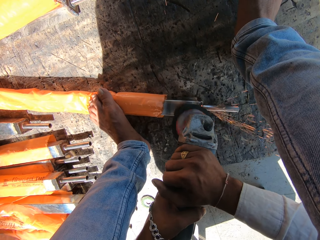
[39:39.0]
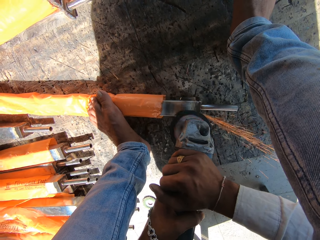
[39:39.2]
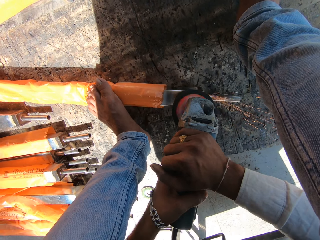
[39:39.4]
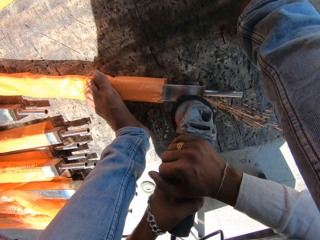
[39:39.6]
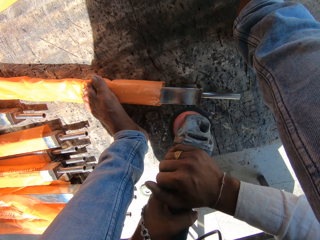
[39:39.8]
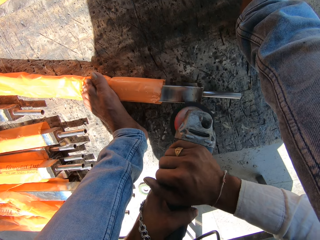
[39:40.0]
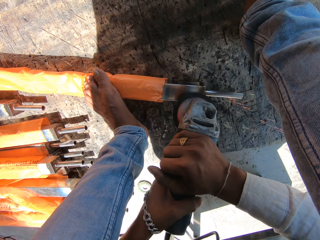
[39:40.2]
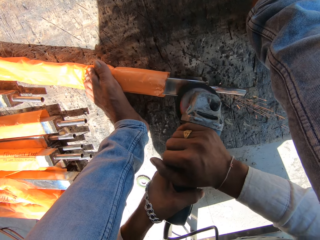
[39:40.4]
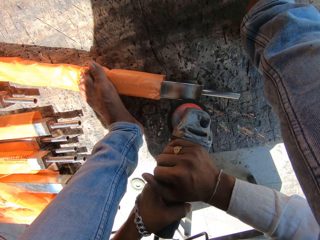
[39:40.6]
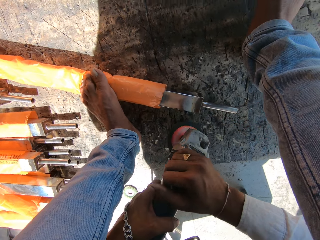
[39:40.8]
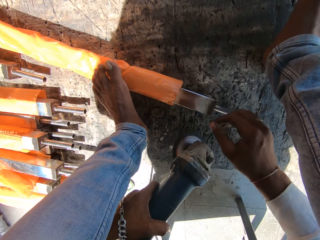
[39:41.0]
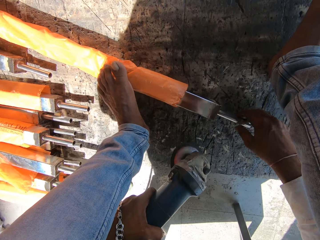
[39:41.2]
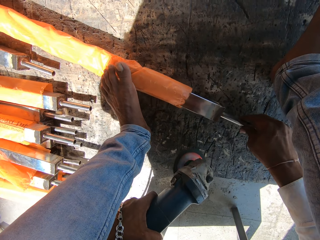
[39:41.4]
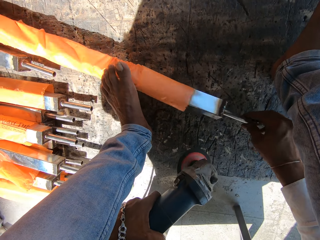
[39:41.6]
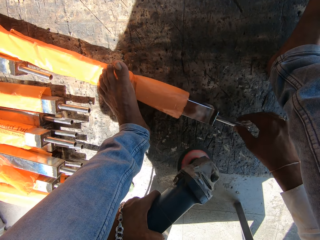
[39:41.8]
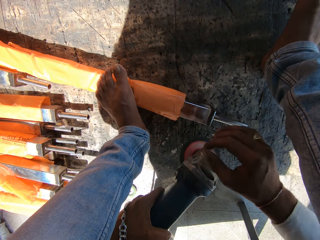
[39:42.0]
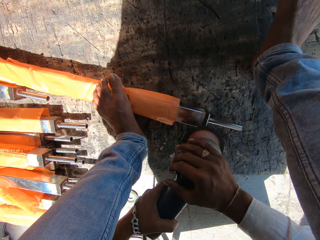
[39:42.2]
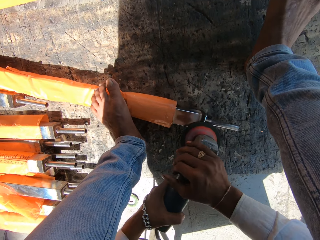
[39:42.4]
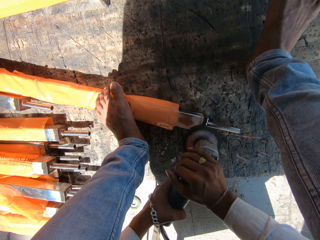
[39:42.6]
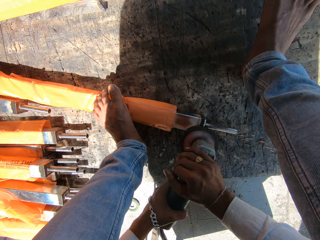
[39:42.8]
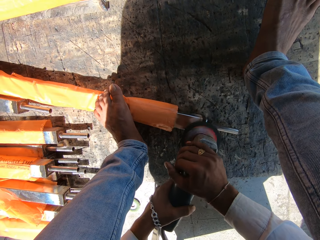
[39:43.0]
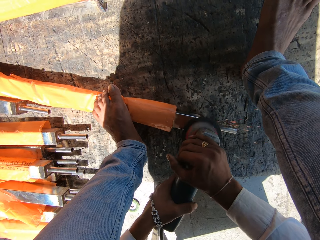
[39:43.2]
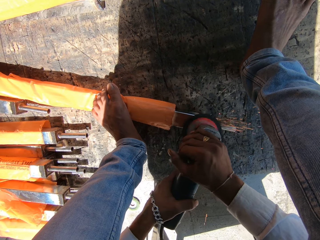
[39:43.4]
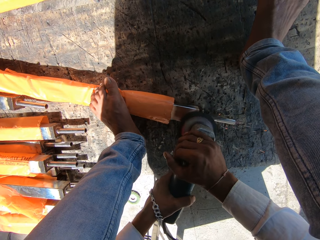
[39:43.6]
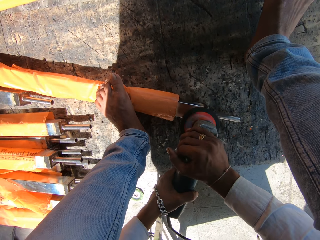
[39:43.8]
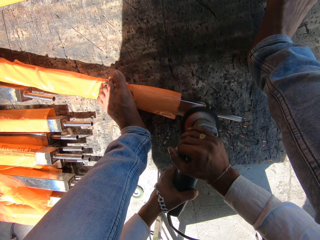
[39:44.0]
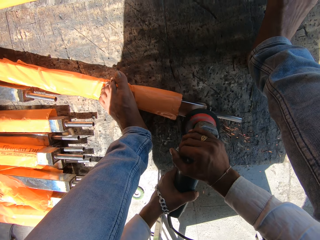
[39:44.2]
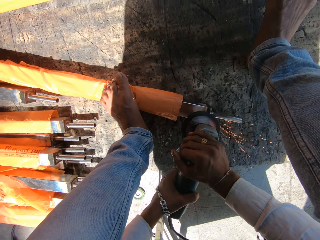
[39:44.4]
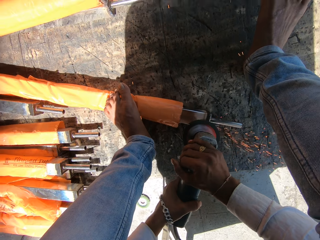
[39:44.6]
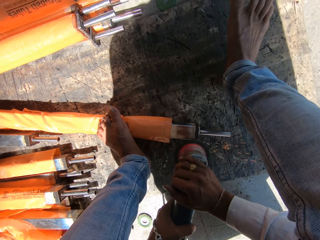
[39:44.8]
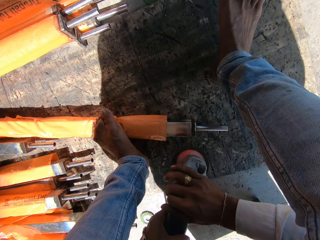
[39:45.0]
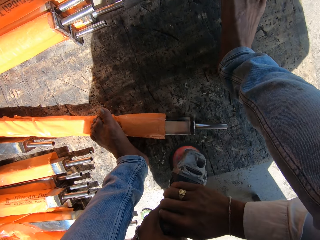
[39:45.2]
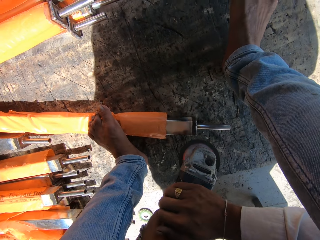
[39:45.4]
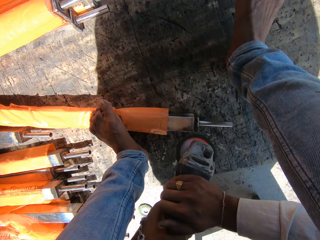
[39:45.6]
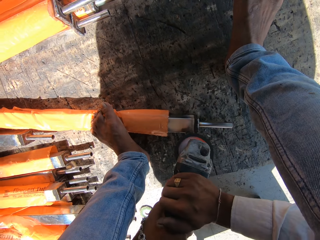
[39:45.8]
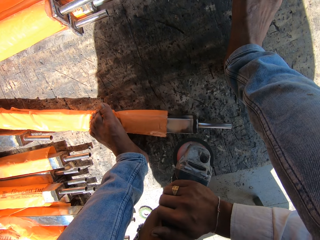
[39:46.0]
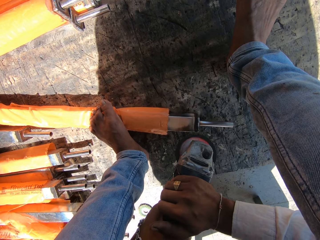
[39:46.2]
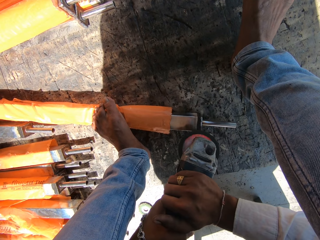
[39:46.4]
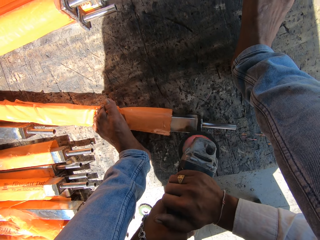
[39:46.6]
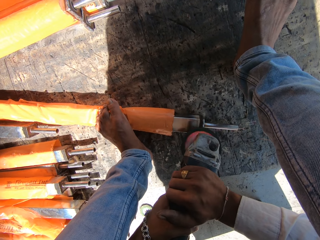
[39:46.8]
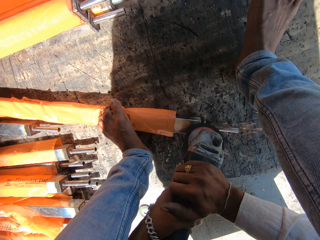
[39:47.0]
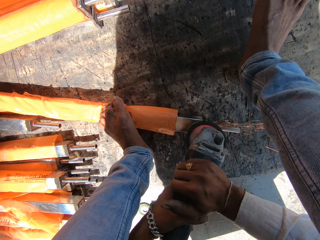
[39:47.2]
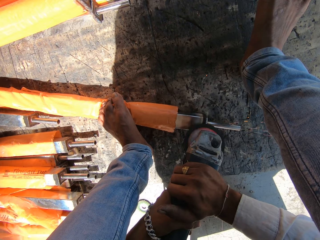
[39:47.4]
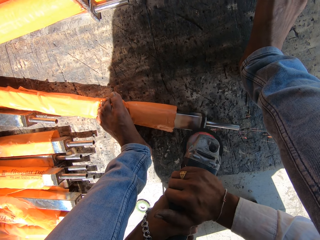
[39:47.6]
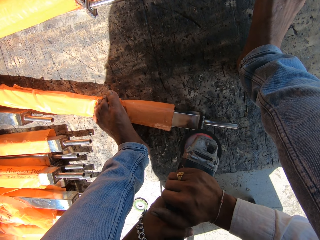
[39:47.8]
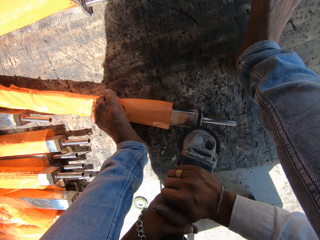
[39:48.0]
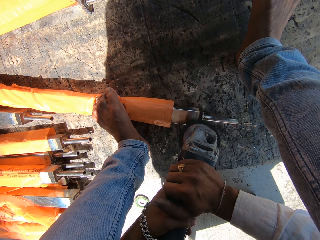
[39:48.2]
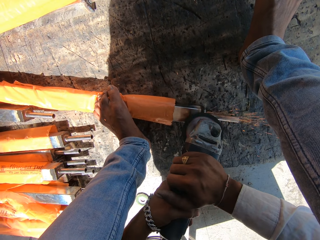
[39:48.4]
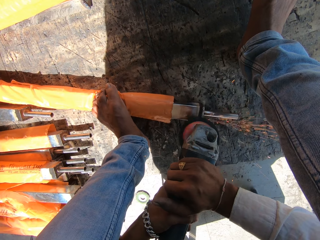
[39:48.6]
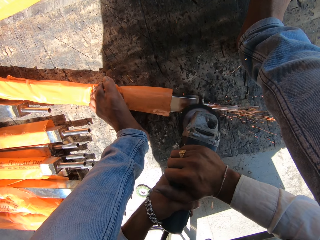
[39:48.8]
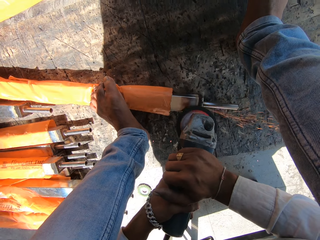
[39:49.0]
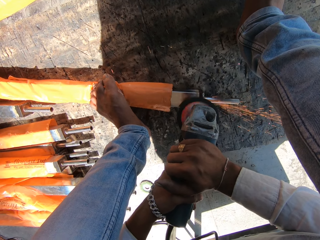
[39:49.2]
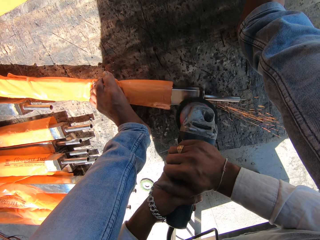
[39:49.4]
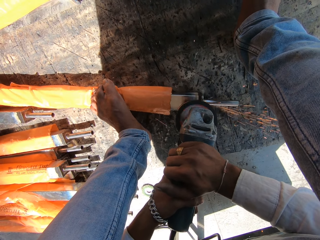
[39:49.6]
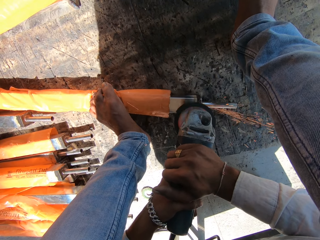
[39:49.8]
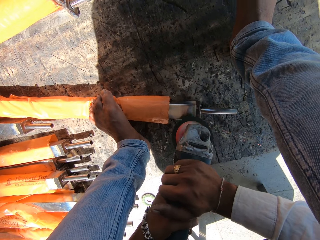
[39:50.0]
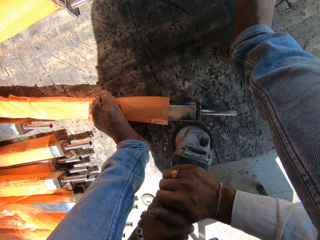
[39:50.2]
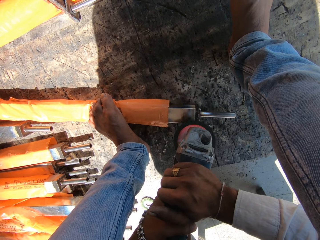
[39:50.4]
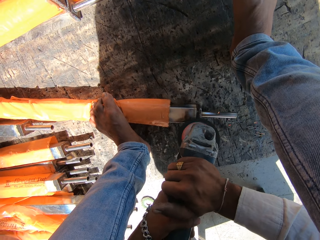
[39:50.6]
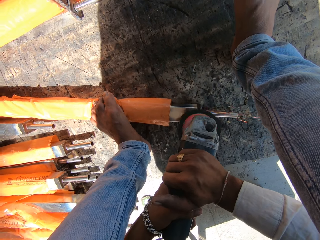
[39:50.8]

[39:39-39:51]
The camera wearer holds the angle grinder with his left hand. He turns the metal baluster on the floor with his right hand. He holds the angle grinder with both hands. He sands the metal baluster on the floor with the angle grinder in both hands. He welds a metal.

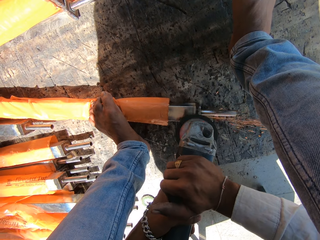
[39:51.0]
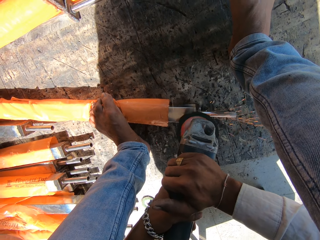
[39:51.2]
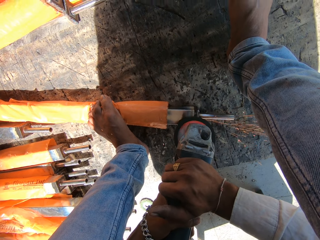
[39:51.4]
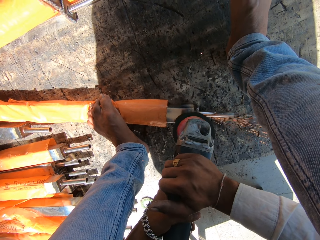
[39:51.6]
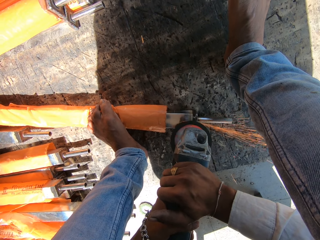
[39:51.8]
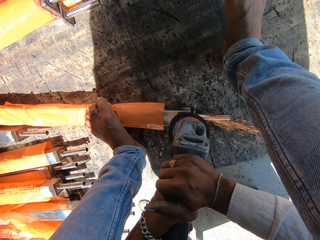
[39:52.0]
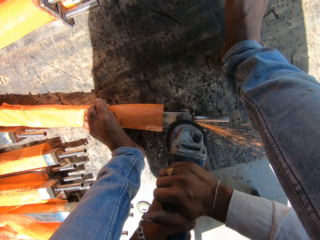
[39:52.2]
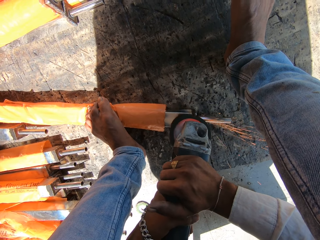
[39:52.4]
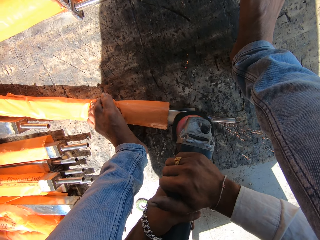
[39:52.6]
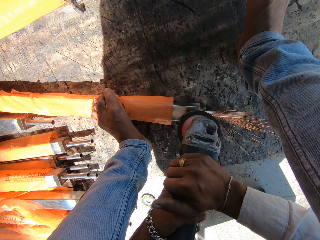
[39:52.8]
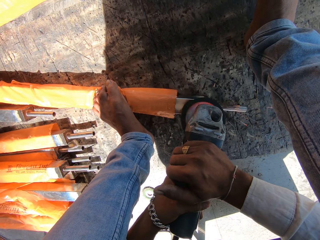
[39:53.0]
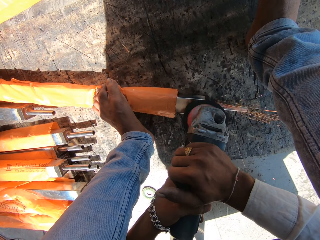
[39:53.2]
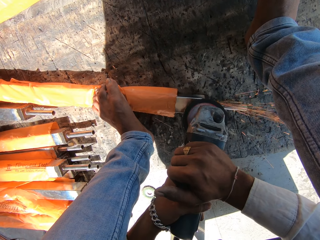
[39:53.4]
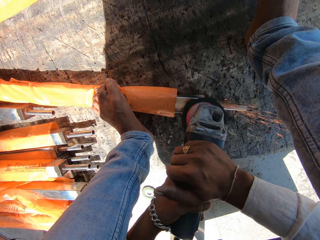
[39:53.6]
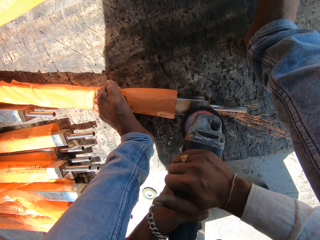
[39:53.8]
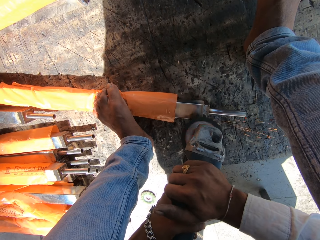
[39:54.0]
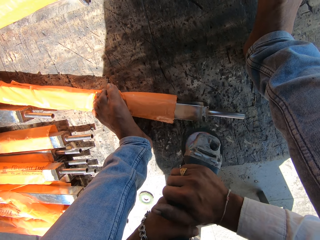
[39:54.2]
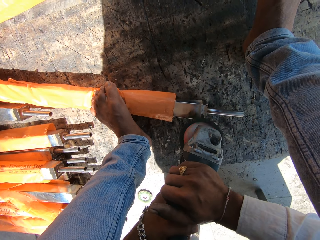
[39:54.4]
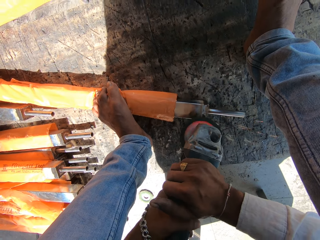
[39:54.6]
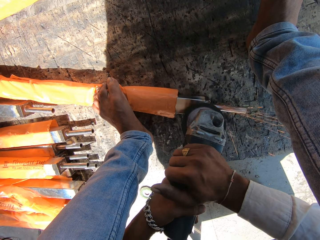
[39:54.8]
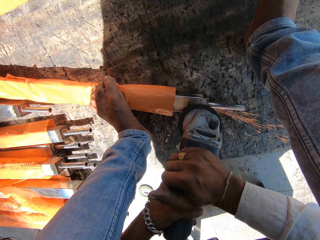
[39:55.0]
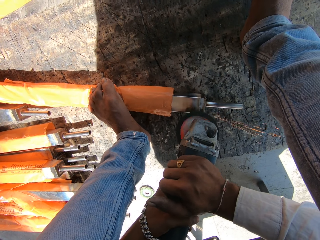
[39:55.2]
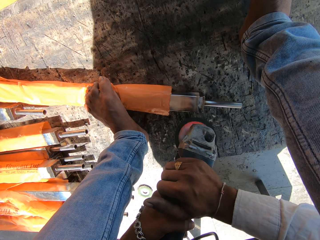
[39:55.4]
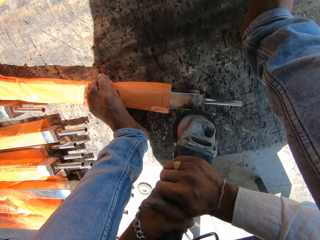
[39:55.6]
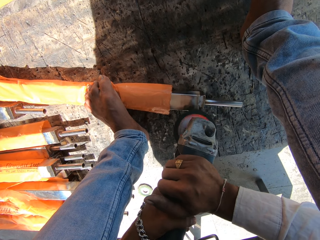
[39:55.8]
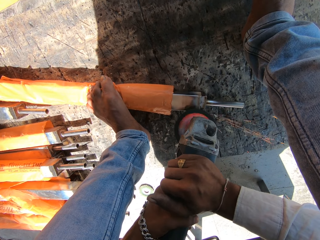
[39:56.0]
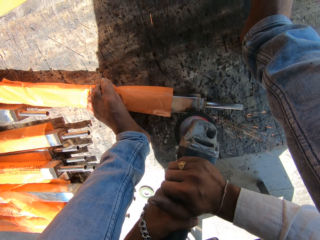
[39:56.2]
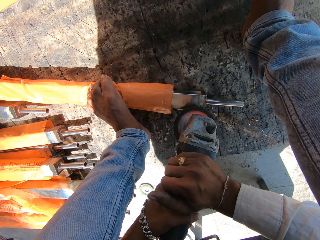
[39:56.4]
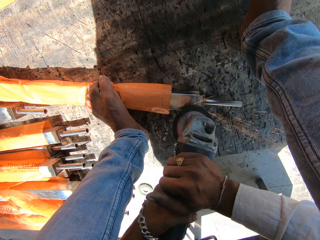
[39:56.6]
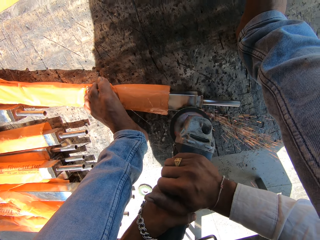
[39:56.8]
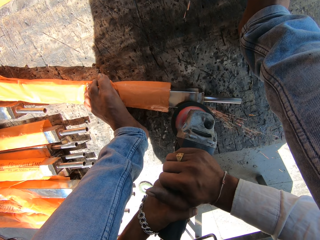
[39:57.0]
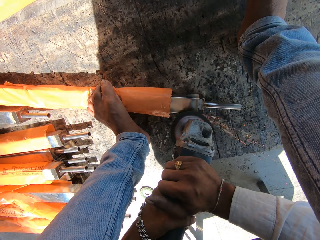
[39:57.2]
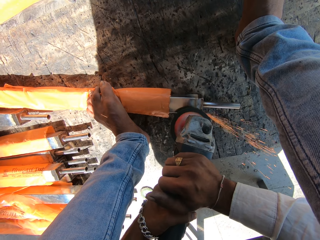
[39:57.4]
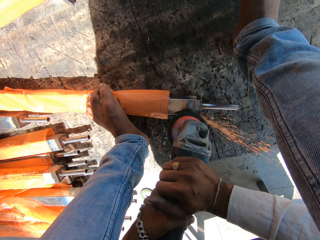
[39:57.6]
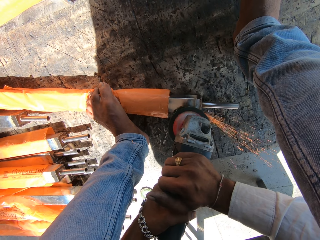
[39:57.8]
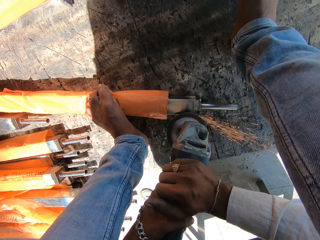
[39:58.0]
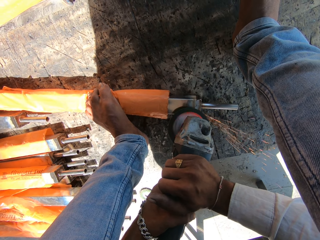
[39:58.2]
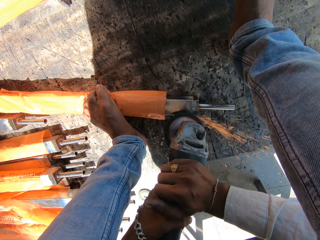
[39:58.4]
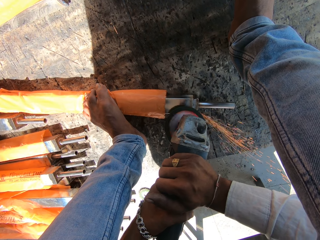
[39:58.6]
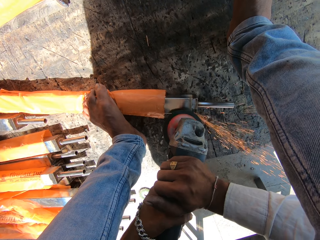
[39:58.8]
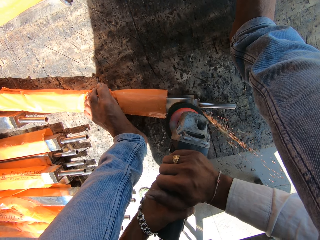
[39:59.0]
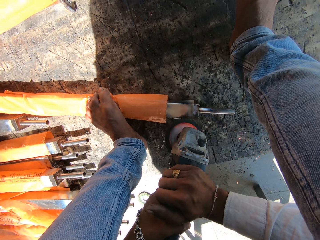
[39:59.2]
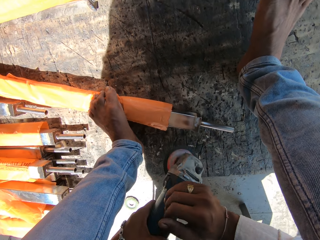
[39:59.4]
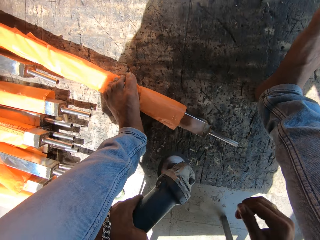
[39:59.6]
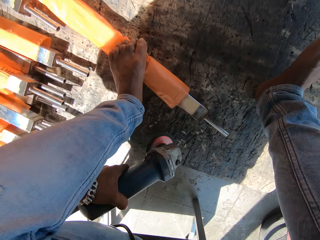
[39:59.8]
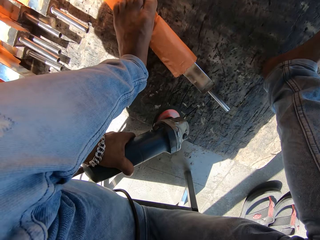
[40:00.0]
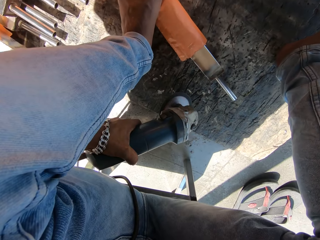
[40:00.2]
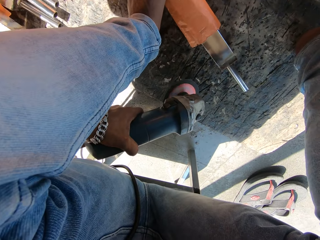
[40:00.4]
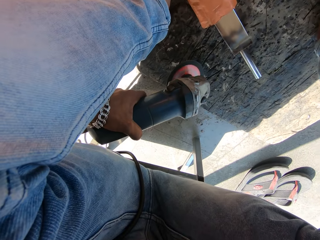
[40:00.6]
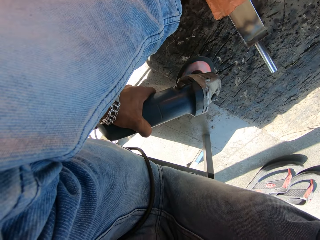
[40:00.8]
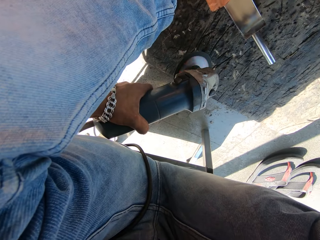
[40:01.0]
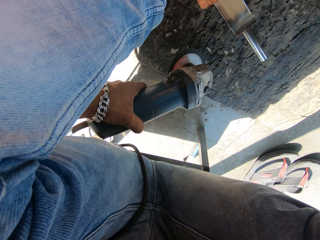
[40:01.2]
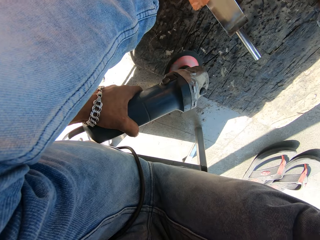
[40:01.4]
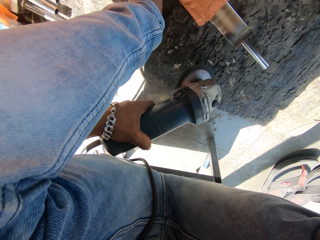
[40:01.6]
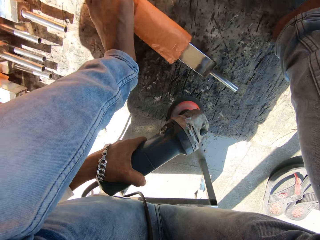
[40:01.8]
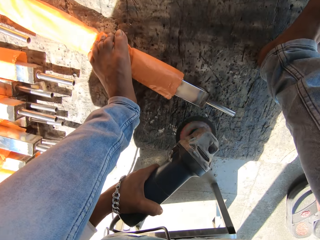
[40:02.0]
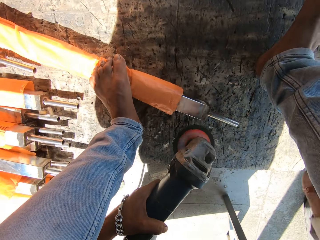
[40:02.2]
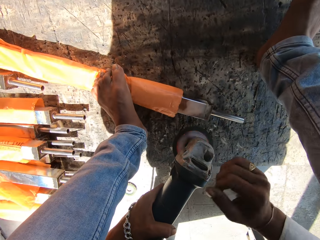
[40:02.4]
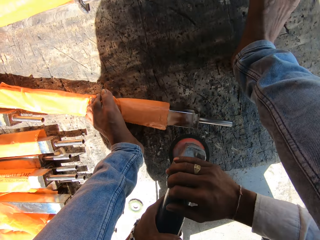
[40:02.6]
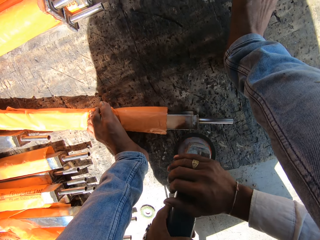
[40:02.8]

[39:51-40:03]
The camera wearer holds the angle grinder with his left hand.
